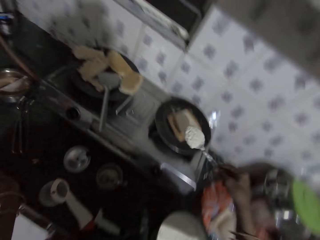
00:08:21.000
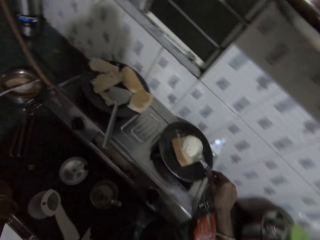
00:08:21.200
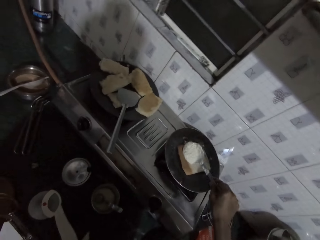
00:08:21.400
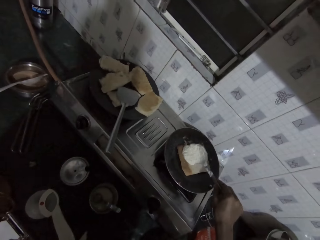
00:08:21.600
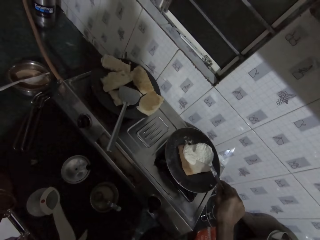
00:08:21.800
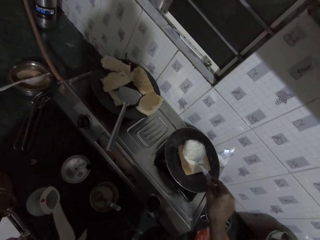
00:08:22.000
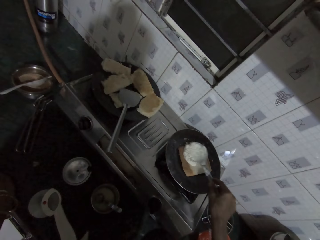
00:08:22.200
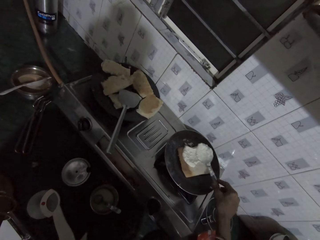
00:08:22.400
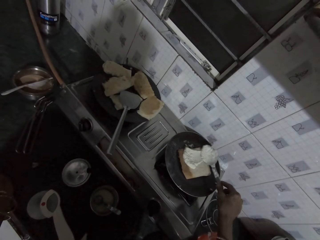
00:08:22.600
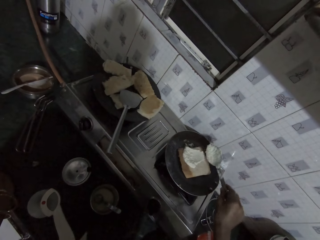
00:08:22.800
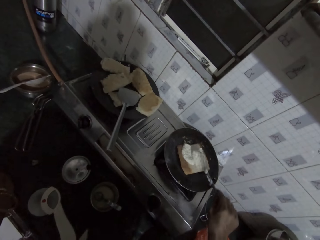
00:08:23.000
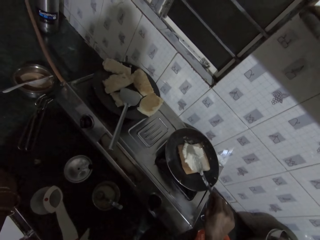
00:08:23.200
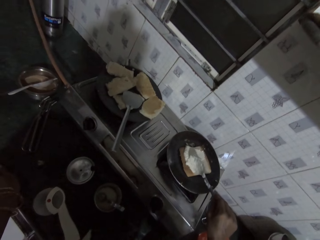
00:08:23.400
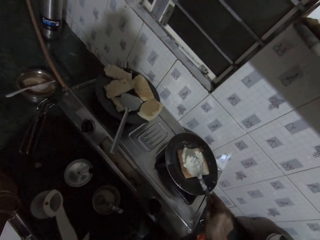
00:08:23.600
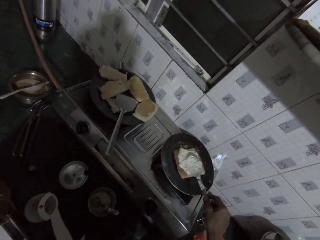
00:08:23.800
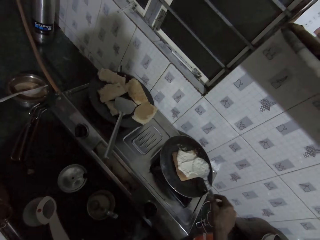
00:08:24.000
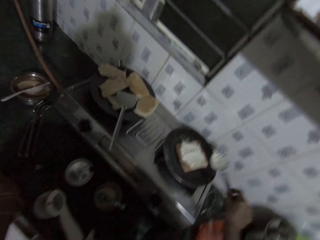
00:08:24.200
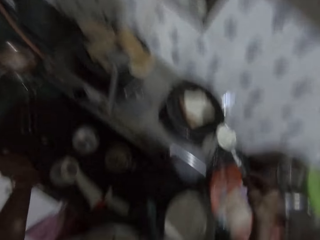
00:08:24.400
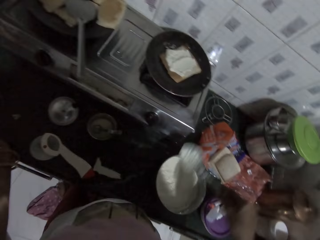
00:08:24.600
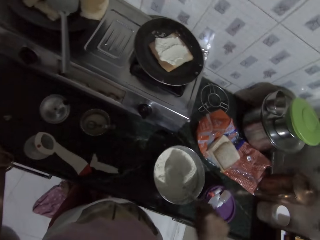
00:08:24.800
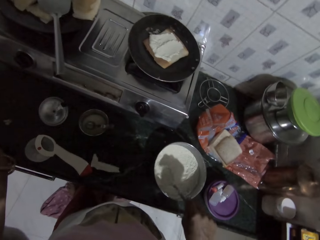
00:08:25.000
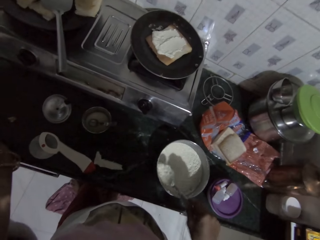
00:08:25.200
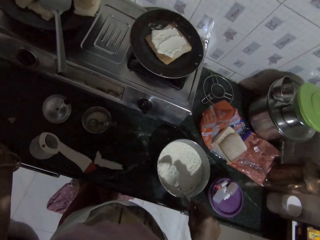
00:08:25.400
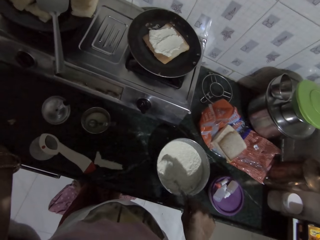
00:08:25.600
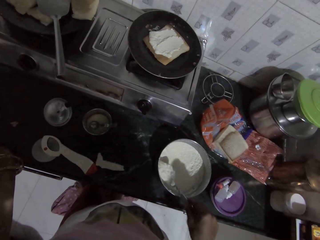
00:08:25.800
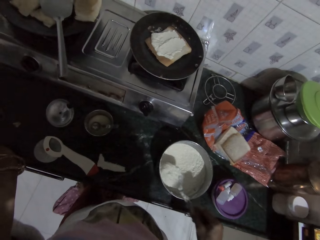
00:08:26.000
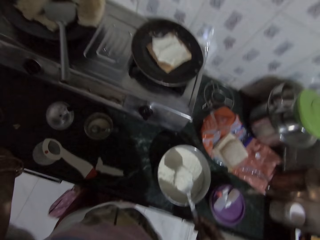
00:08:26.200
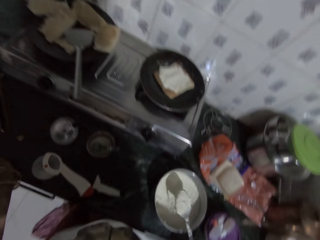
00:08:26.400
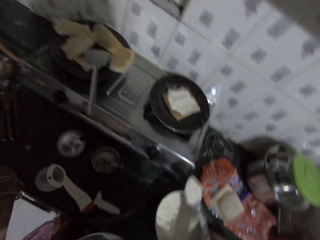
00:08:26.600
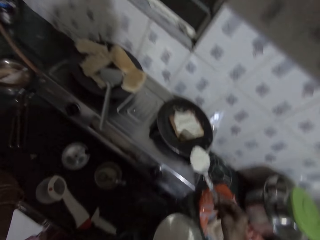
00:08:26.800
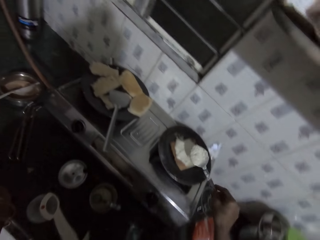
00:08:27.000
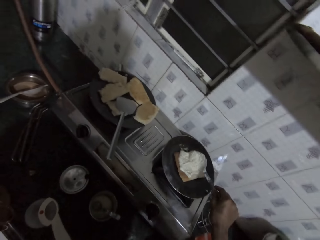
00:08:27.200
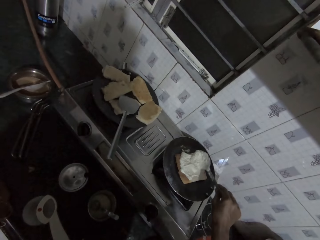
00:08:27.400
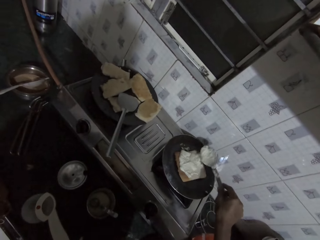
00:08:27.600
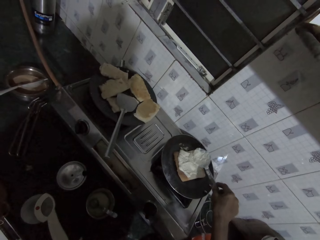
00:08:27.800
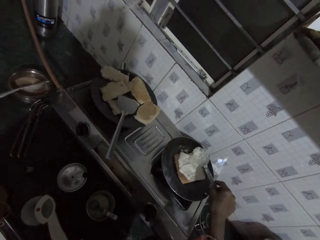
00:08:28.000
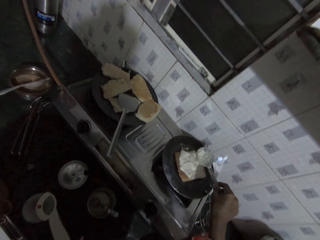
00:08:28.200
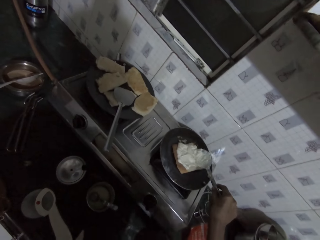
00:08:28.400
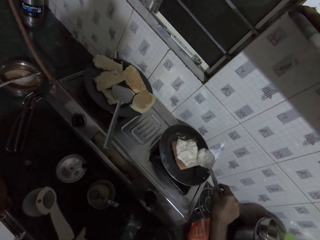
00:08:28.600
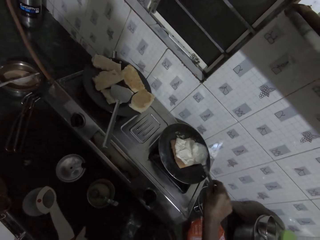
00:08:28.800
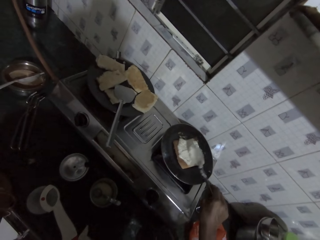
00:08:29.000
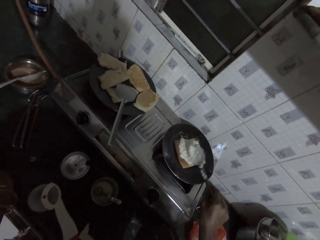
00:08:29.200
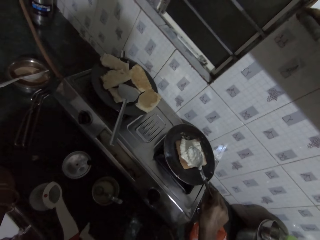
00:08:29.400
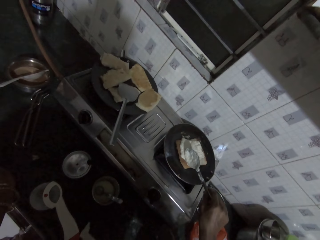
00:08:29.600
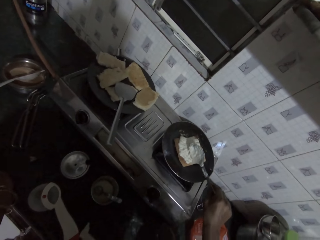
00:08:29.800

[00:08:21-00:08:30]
The camera wearer spreads stuffing on the sandwich in the mini frying pan with the spoon in her right hand. The man converses with the camera wearer. The camera wearer scoops stuffing from the pan of stuffing on the countertop with the spoon in her right hand. She spreads stuffing on the sandwich in the mini frying pan with the spoon in her right hand.

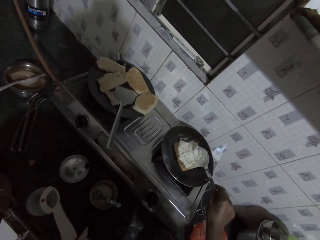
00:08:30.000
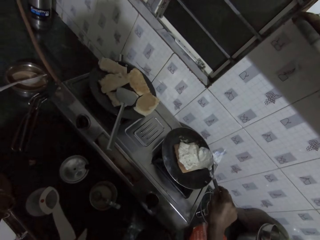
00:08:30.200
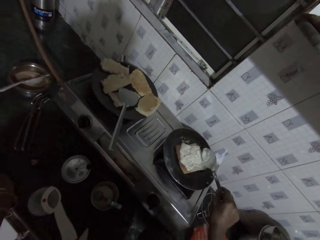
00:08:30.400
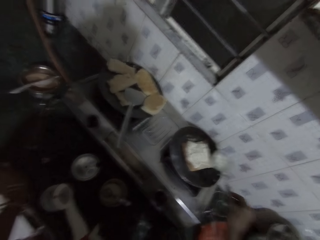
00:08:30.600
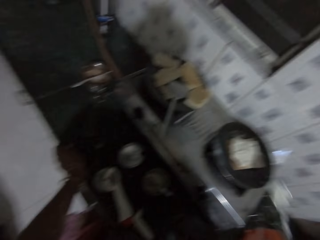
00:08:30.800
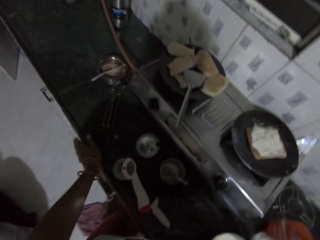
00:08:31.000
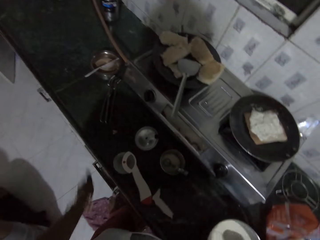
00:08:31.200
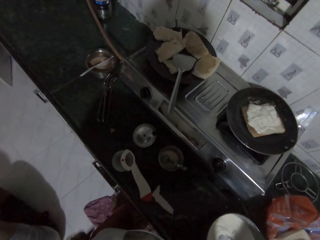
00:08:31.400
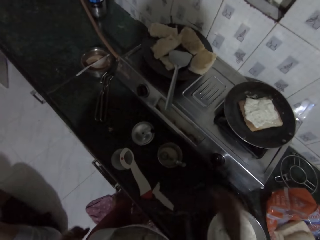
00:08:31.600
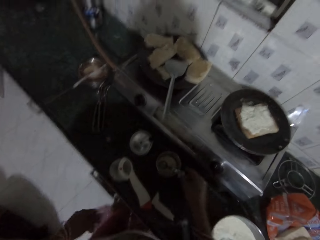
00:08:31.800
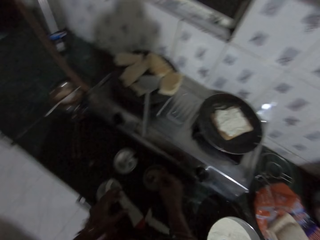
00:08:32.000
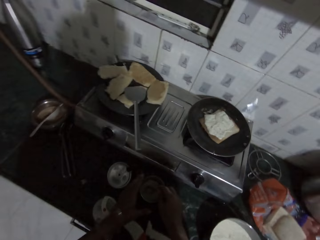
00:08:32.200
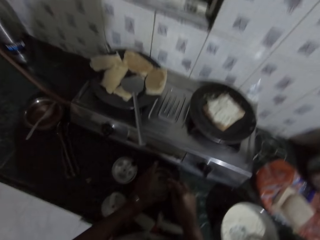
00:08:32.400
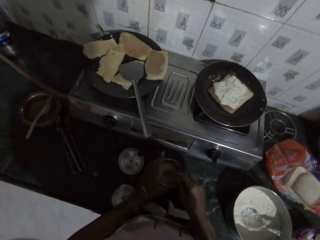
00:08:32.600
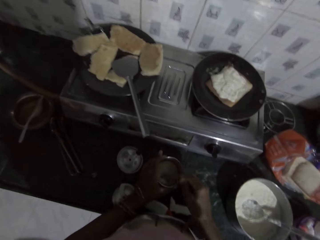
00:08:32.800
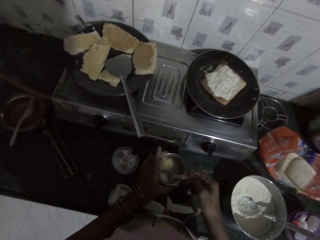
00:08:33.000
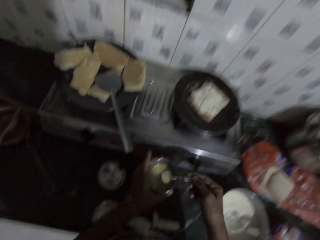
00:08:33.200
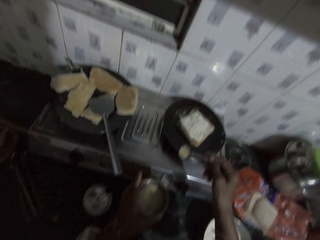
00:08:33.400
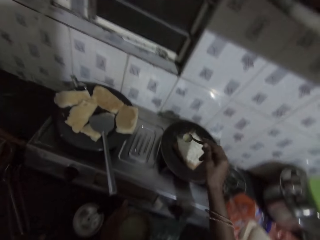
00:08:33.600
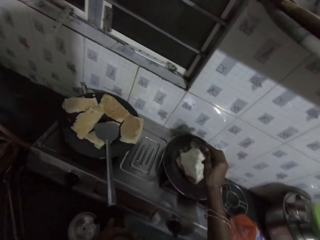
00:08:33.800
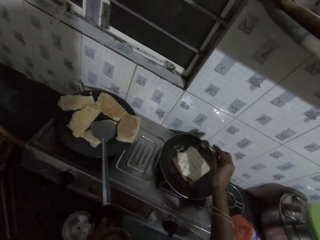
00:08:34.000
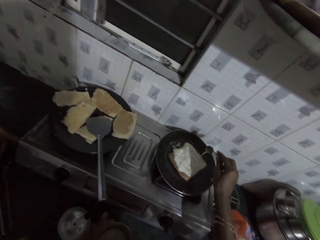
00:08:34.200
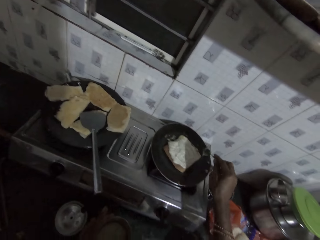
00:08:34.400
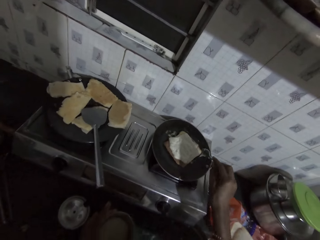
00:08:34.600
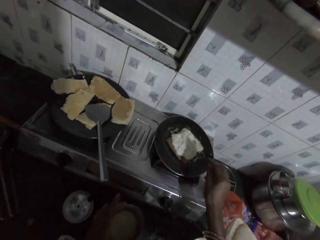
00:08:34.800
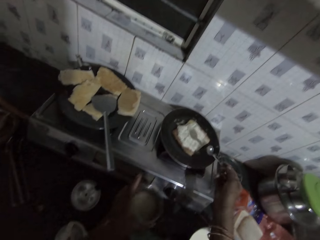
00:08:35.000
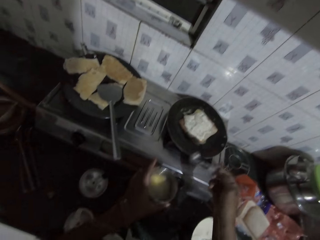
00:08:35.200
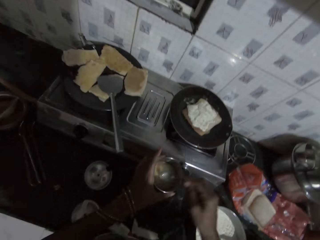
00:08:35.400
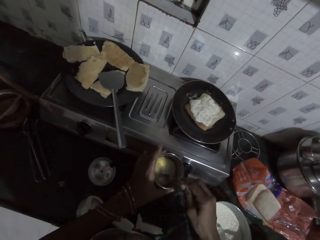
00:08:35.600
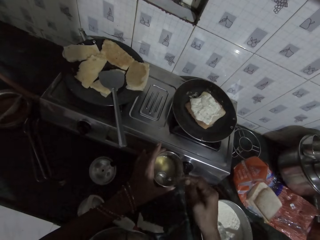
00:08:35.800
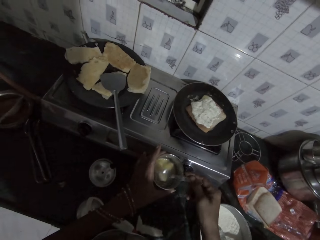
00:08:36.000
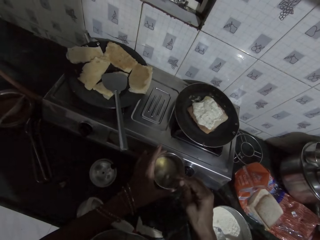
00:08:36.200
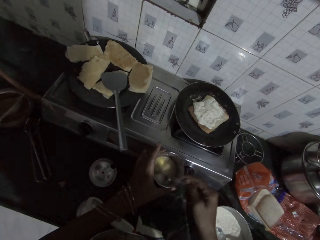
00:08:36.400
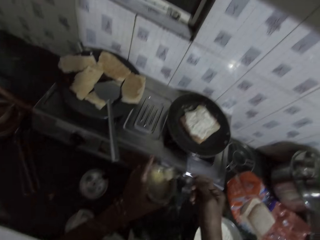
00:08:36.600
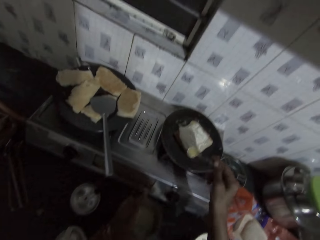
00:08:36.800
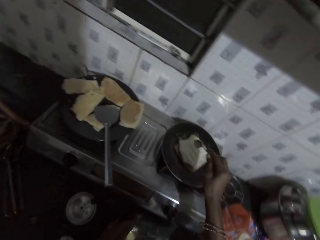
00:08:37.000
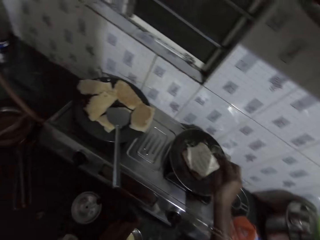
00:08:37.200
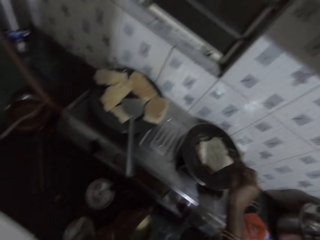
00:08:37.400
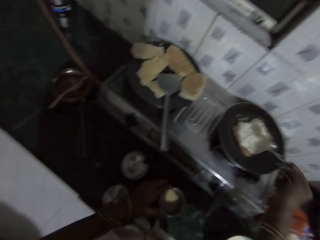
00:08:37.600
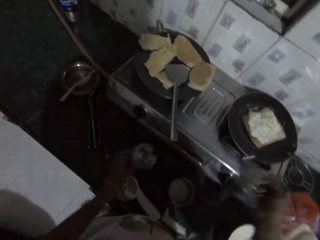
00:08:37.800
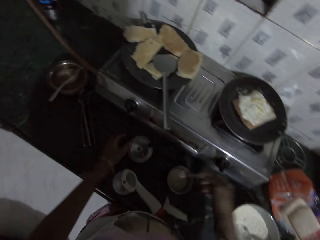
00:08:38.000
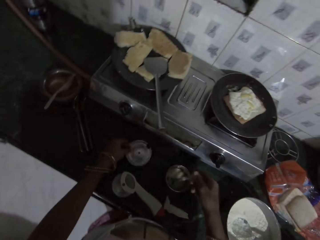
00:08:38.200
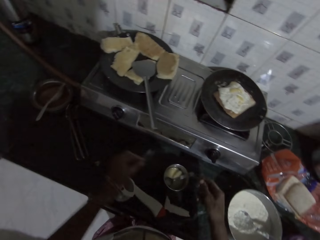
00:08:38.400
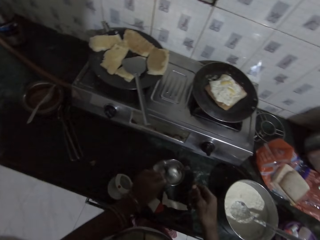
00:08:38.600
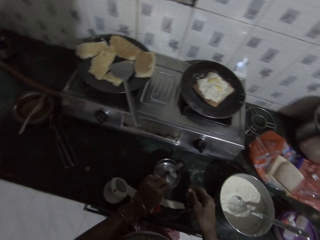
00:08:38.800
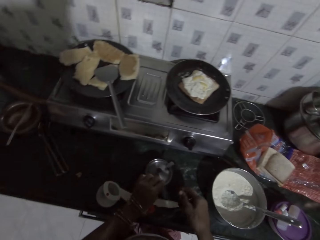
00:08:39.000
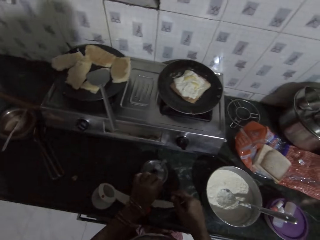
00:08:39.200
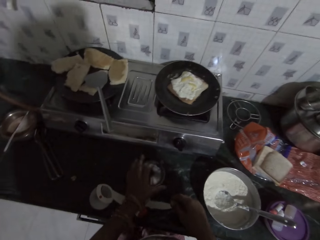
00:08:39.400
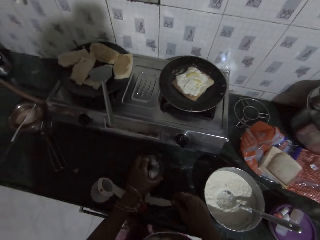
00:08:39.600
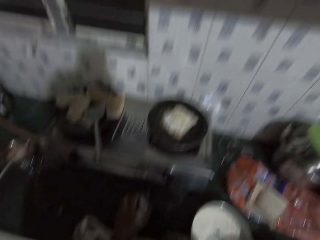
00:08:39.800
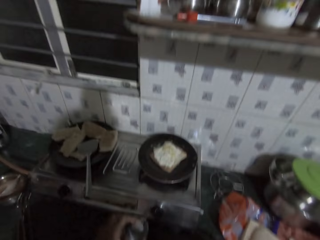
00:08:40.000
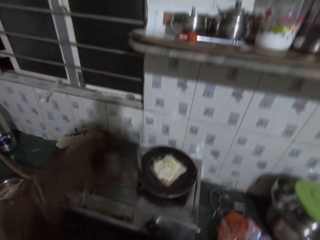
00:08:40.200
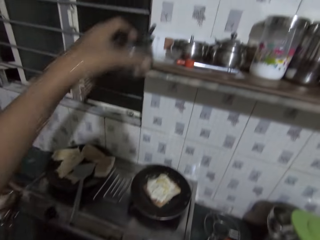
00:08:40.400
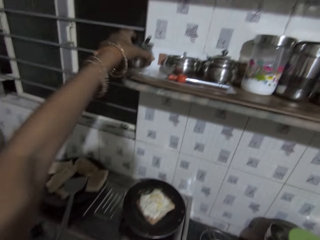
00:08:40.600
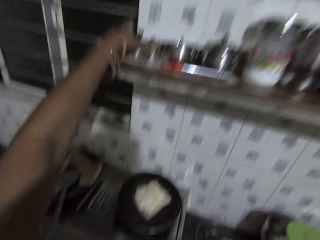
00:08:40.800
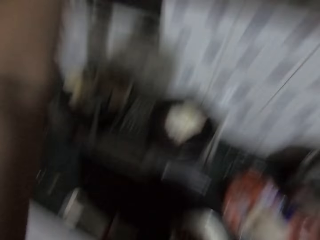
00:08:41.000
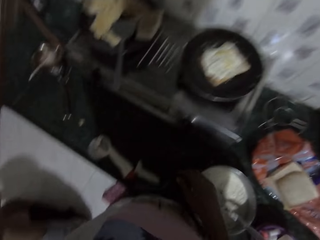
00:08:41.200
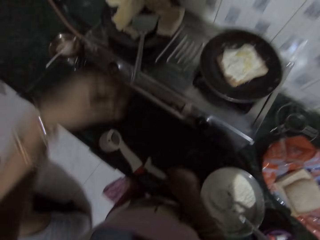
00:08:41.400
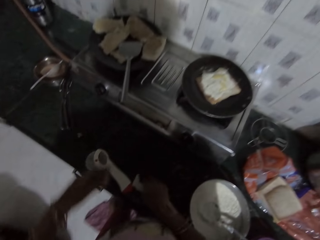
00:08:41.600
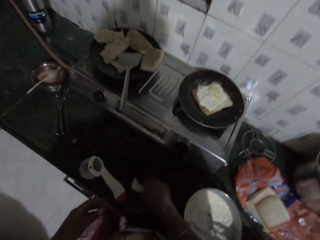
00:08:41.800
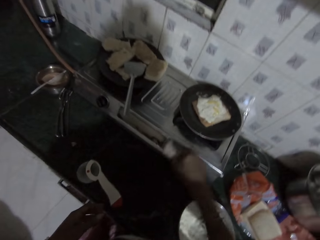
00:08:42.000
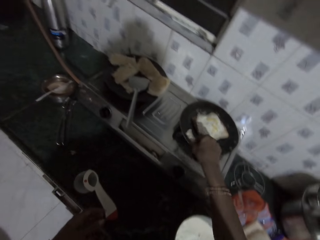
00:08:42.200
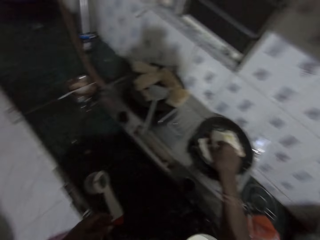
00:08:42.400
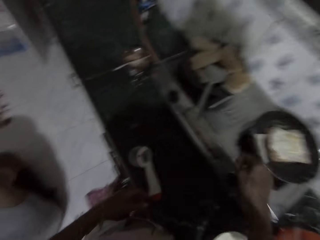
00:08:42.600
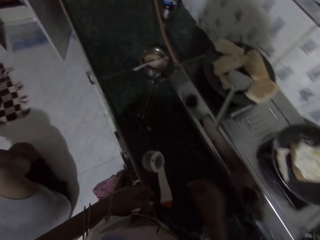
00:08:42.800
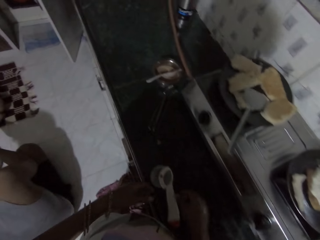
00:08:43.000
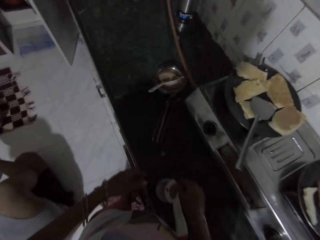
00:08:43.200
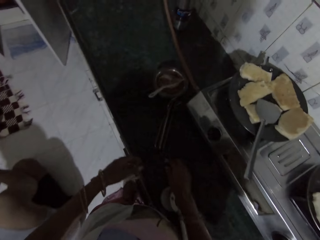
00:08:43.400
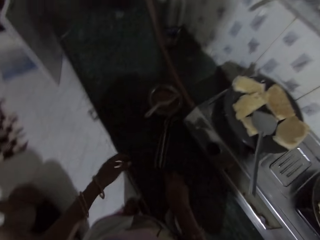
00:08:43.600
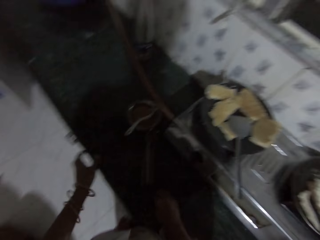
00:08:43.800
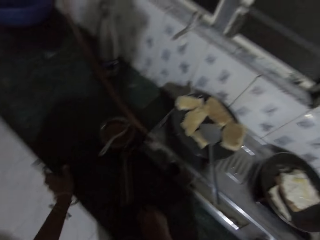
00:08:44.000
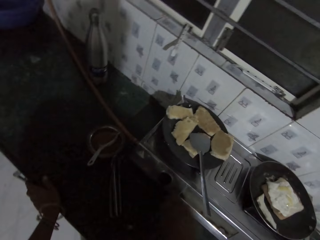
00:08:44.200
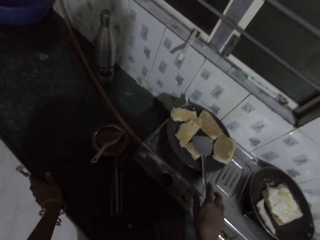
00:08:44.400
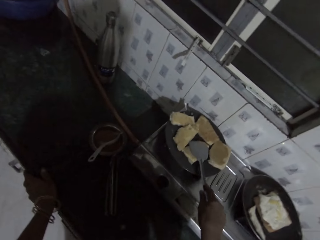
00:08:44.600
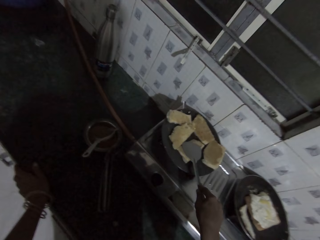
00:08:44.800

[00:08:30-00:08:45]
The camera wearer holds a spoon in the bowl of raw egg with her right hand. She picks up the bowl of raw egg from the countertop with her left hand. She scoops raw egg from the bowl of raw egg in her left hand with the spoon in her right hand. She spreads raw egg from the spoon in her right hand in the mini frying pan on the cooker. She drops the bowl of raw egg in her left hand on the countertop. She drops the spoon in her right hand in the bowl of raw egg on the countertop. She picks up the stainless cover on the countertop with her left hand. She covers the bowl of raw egg on the countertop with the stainless cover in her left hand. She picks up the covered bowl of raw egg from the countertop with her left hand. She places the covered bowl of raw egg on the cabinet with her left hand. She picks up a slice fragment from the countertop with her right hand. She puts the slice fragment in her right hand in the mini frying pan on the cooker. She places her hands on the countertop. She holds the spoon in the frying pan on the cooker with her right hand.
